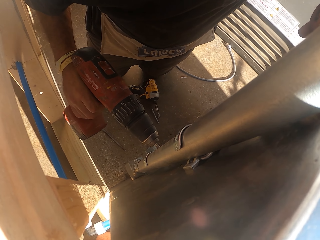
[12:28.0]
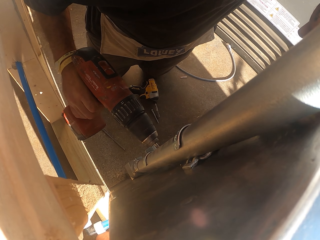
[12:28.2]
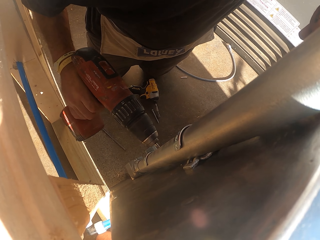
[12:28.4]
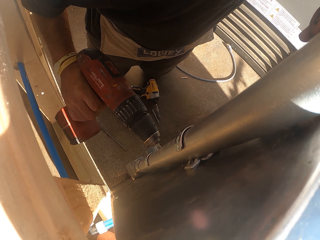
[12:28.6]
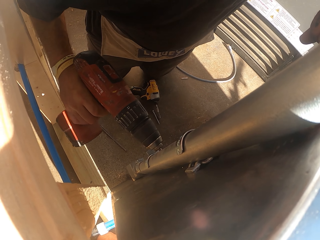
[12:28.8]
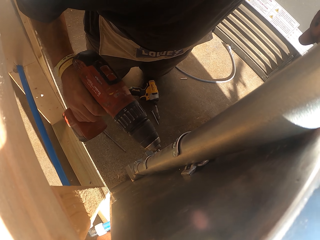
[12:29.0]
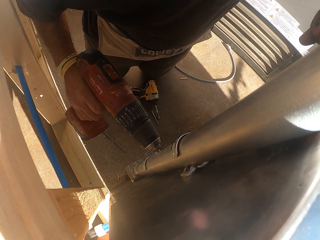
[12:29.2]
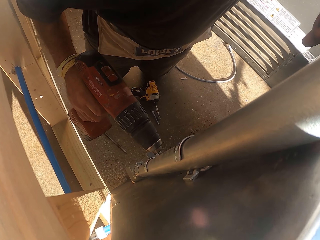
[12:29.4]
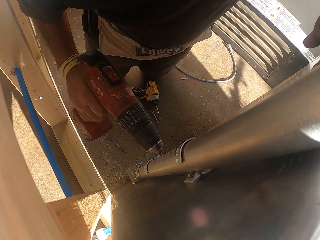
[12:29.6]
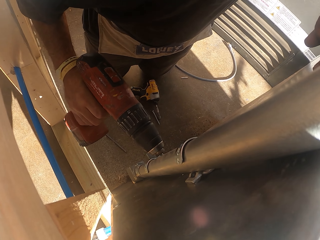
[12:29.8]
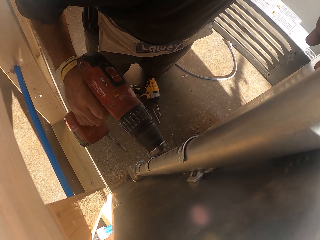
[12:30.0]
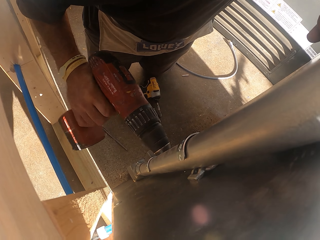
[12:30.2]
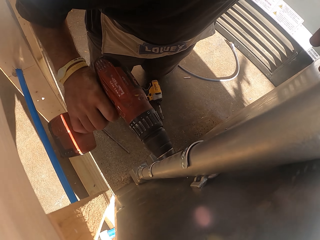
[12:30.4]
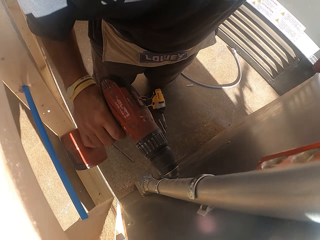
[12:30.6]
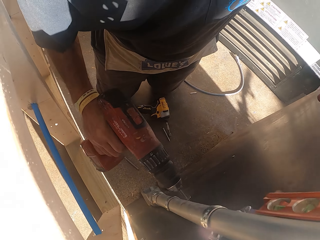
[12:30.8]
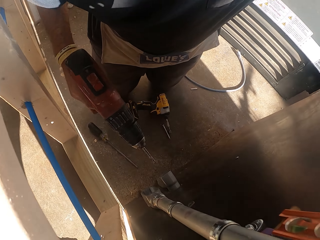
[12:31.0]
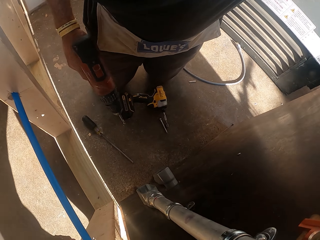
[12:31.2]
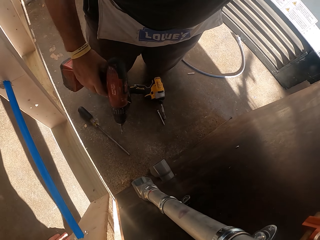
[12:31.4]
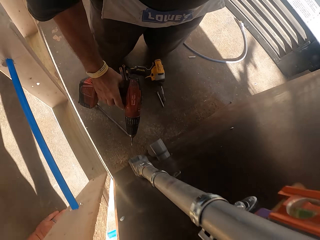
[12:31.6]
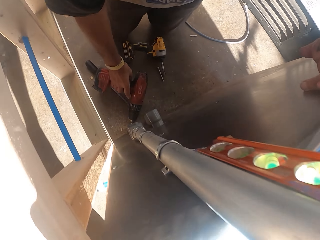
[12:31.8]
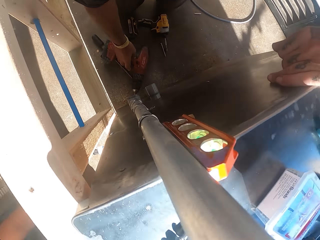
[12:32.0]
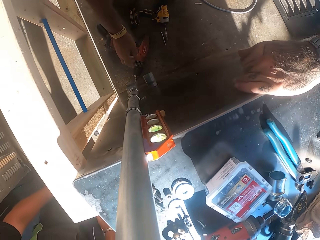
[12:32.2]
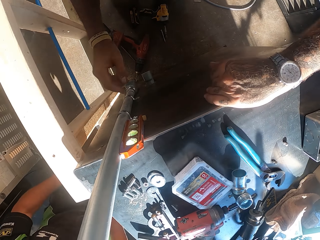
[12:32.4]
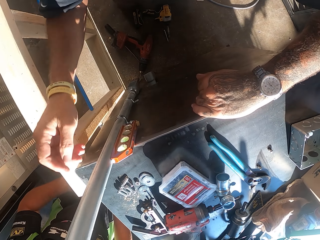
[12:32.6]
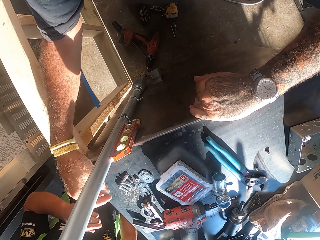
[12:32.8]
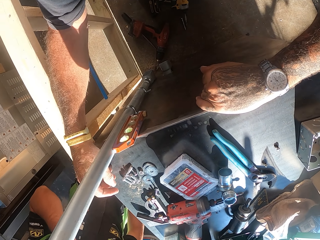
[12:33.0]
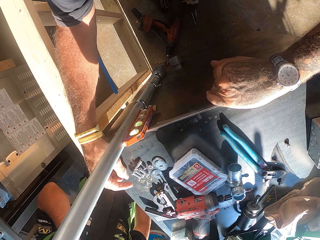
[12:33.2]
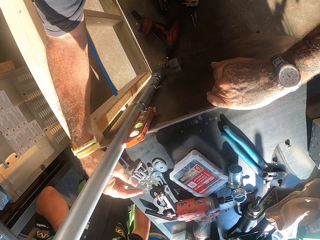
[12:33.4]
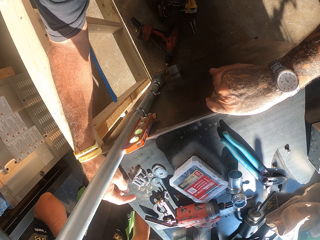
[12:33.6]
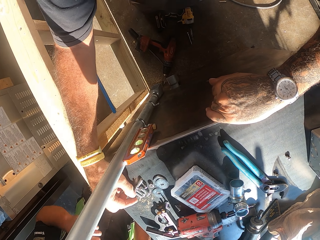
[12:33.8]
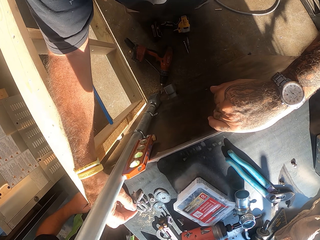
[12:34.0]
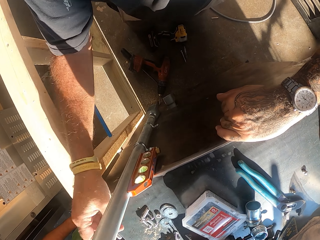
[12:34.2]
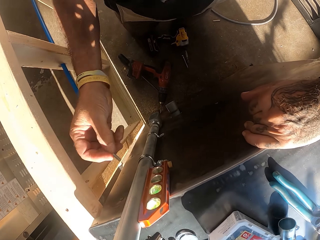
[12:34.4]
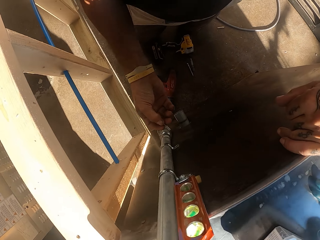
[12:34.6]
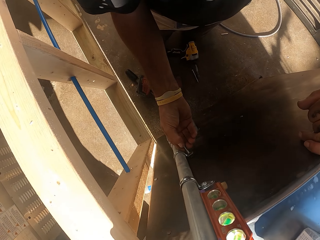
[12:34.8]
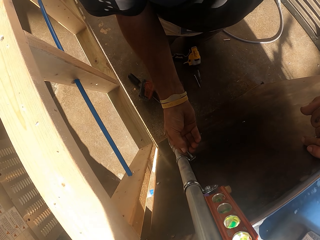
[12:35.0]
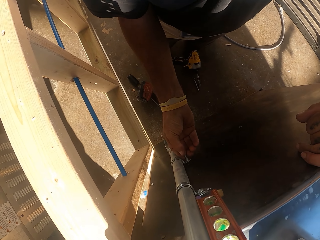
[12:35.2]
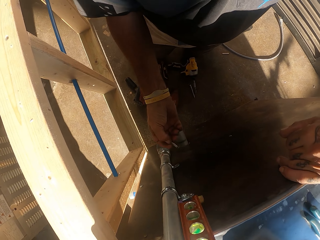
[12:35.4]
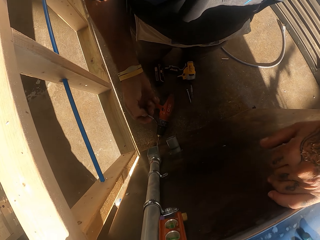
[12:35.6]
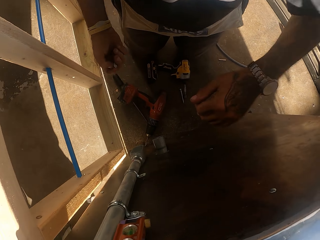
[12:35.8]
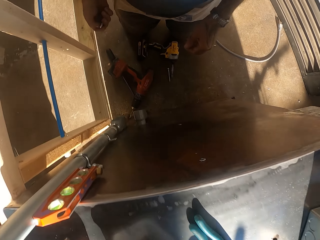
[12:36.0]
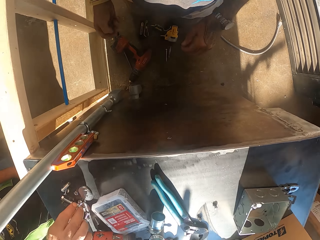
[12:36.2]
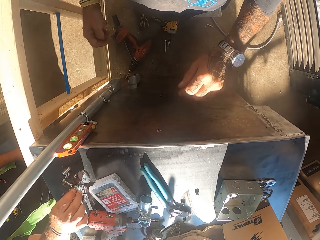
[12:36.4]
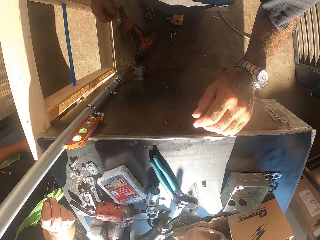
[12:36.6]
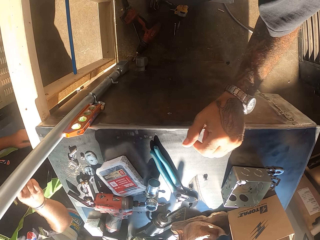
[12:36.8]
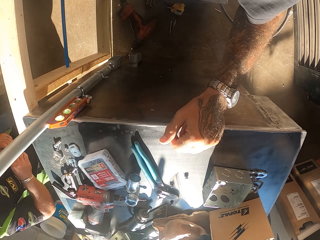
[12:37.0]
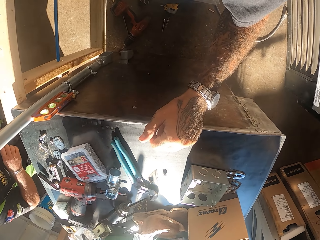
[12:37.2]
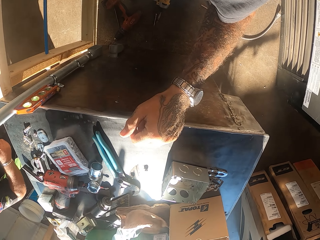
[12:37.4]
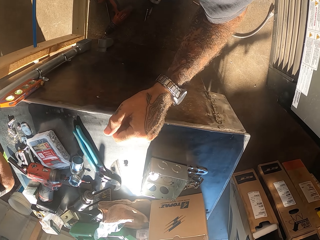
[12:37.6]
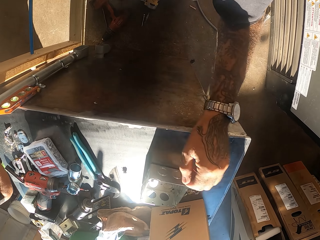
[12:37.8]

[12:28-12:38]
The camera wearer drills on the floor. They put the drill down. They pick up a bolt on the counter.

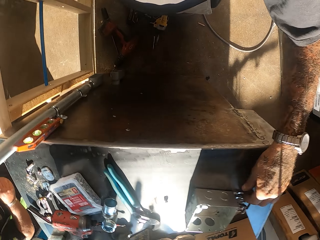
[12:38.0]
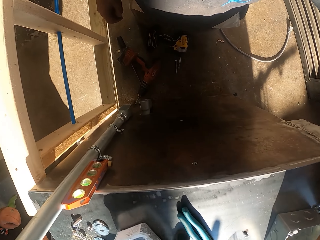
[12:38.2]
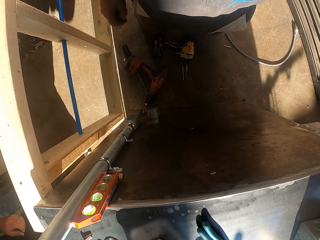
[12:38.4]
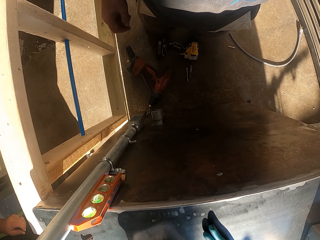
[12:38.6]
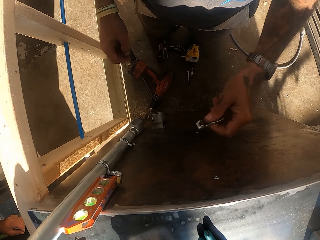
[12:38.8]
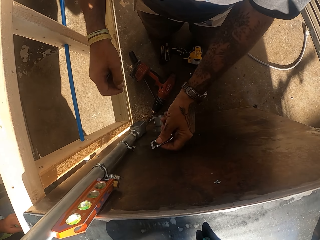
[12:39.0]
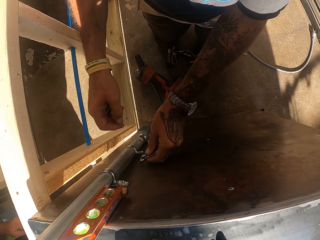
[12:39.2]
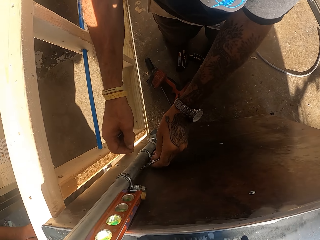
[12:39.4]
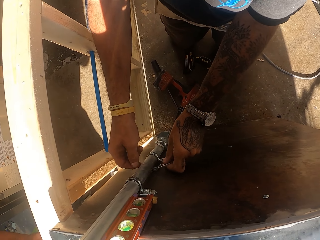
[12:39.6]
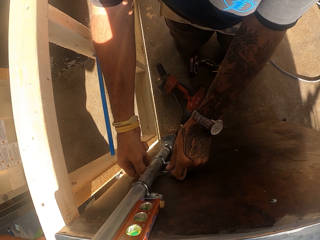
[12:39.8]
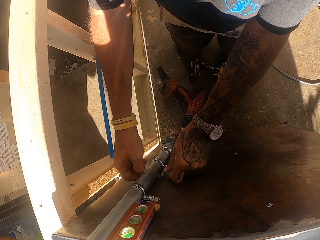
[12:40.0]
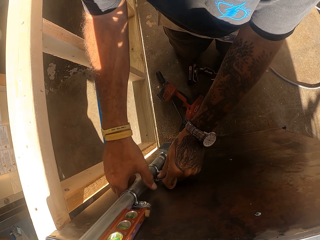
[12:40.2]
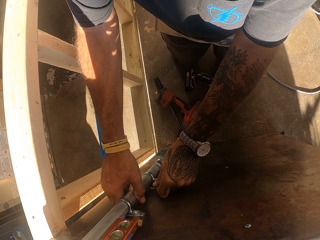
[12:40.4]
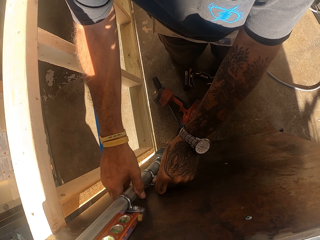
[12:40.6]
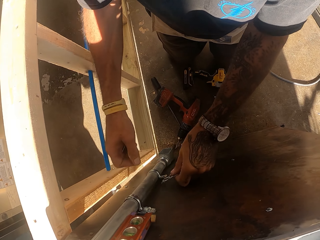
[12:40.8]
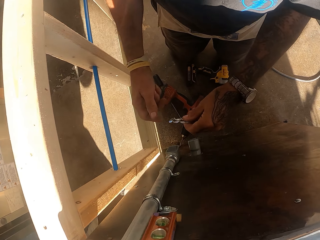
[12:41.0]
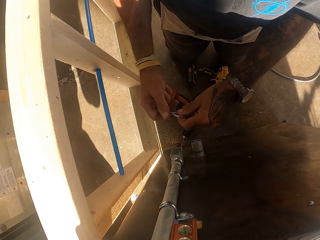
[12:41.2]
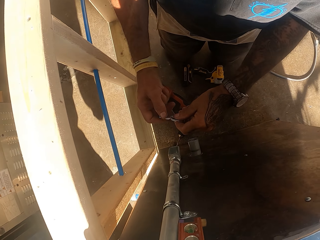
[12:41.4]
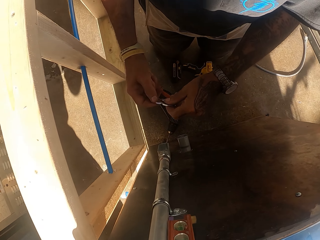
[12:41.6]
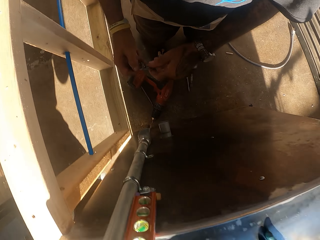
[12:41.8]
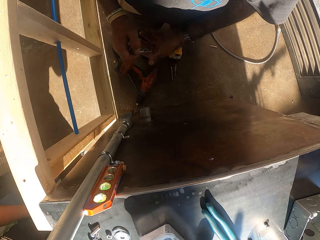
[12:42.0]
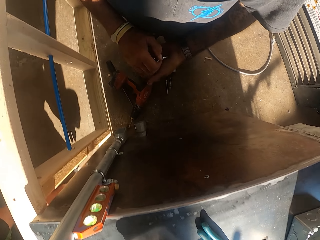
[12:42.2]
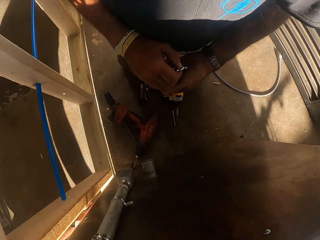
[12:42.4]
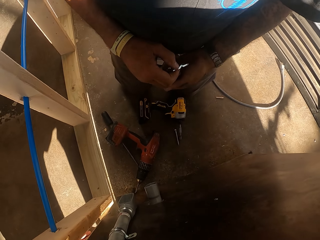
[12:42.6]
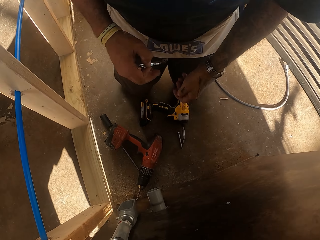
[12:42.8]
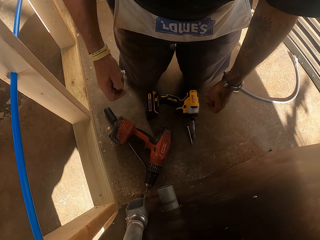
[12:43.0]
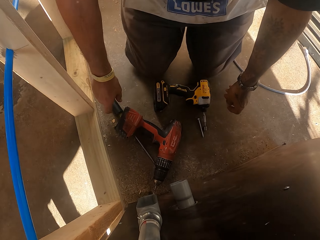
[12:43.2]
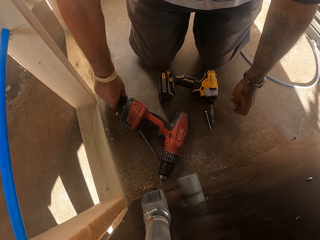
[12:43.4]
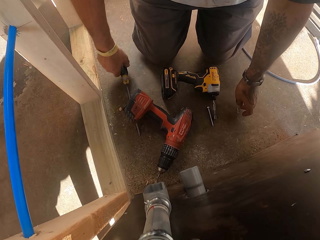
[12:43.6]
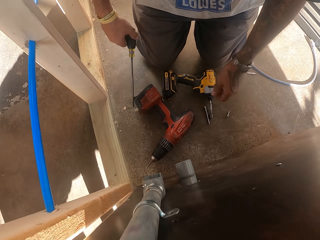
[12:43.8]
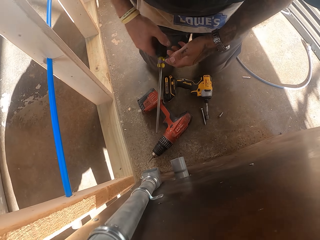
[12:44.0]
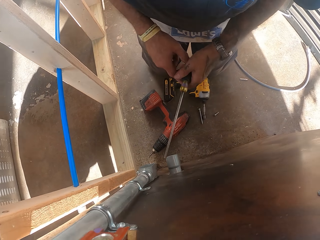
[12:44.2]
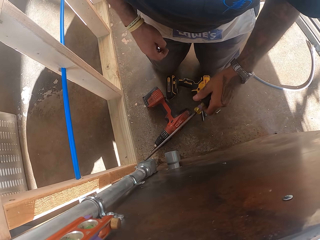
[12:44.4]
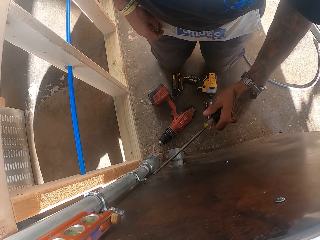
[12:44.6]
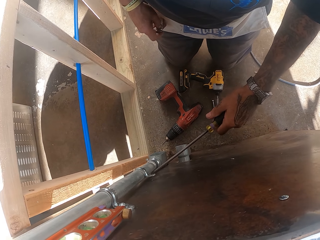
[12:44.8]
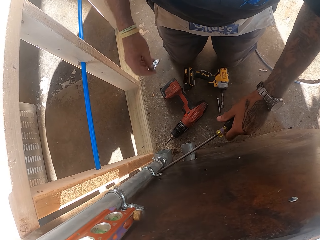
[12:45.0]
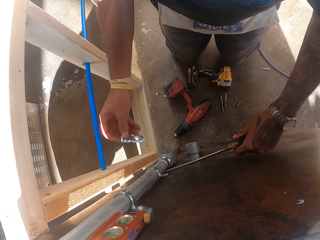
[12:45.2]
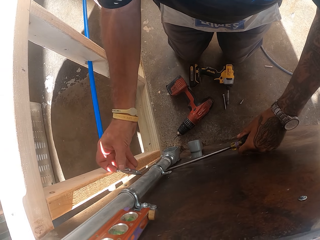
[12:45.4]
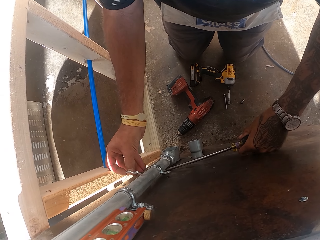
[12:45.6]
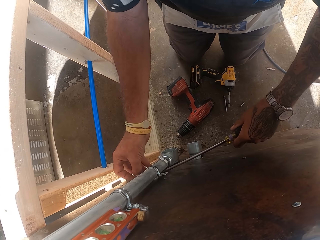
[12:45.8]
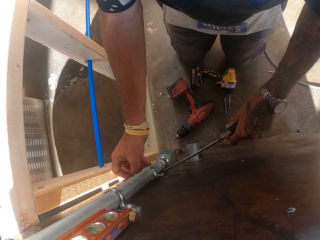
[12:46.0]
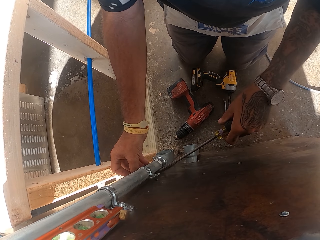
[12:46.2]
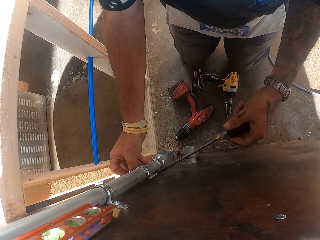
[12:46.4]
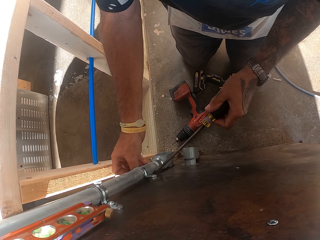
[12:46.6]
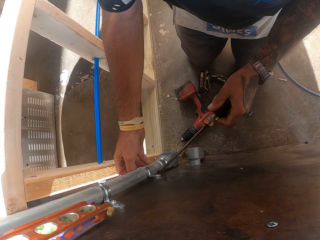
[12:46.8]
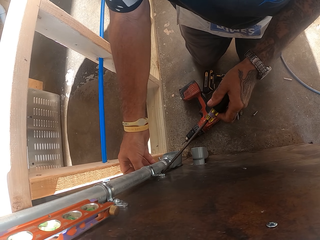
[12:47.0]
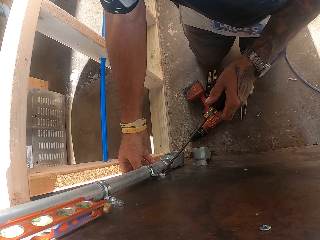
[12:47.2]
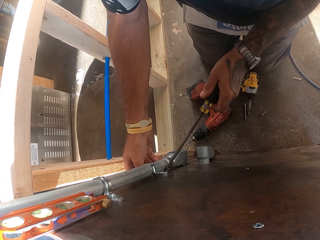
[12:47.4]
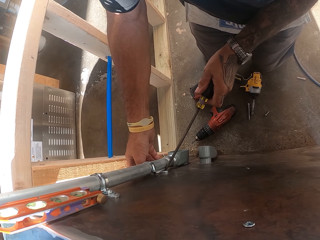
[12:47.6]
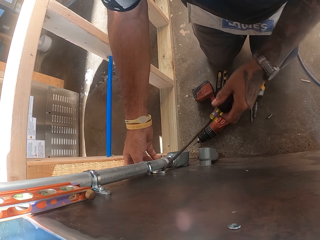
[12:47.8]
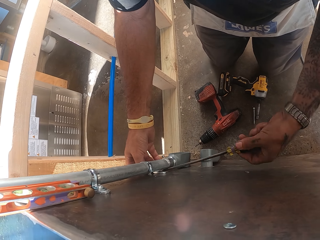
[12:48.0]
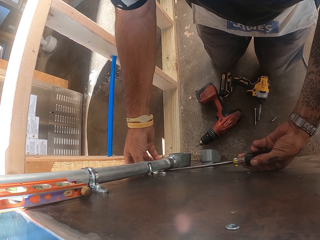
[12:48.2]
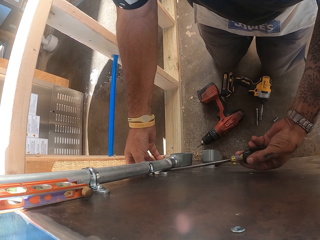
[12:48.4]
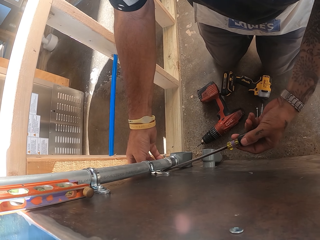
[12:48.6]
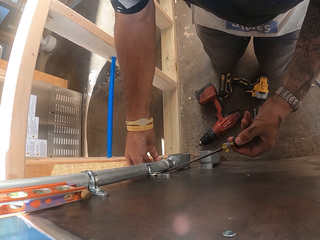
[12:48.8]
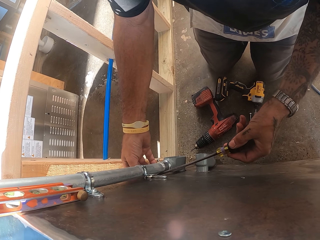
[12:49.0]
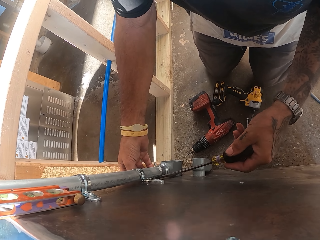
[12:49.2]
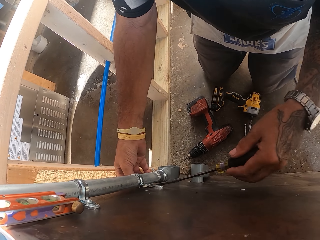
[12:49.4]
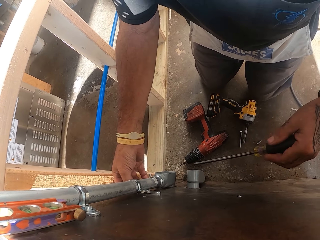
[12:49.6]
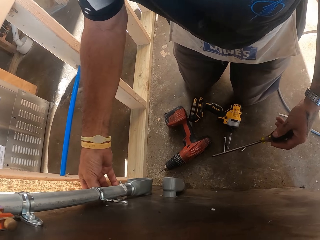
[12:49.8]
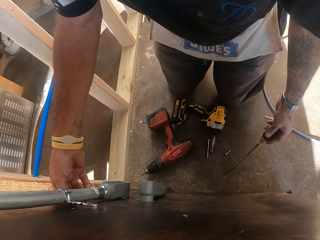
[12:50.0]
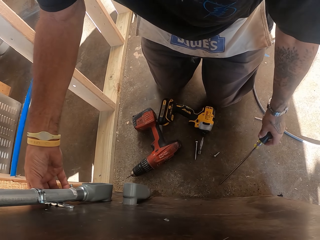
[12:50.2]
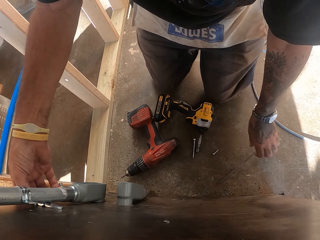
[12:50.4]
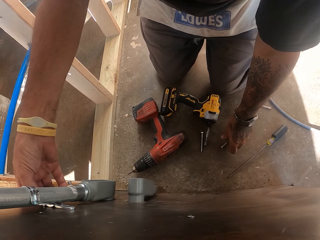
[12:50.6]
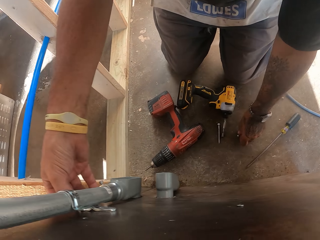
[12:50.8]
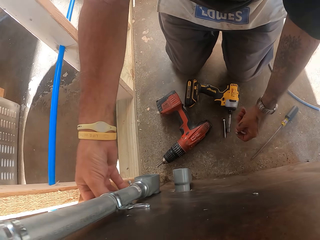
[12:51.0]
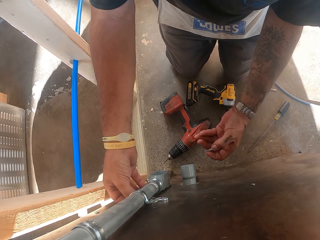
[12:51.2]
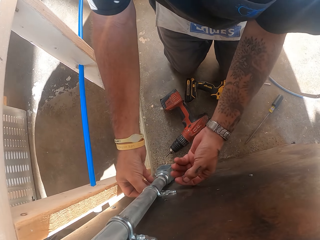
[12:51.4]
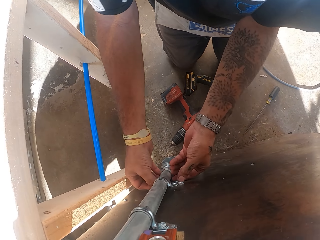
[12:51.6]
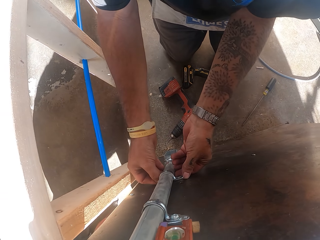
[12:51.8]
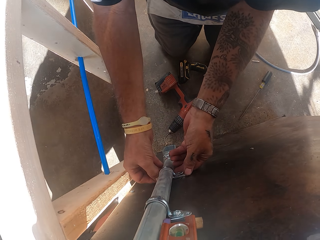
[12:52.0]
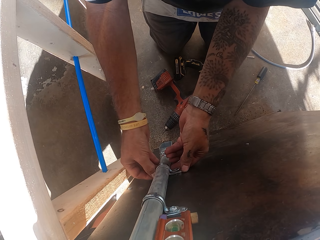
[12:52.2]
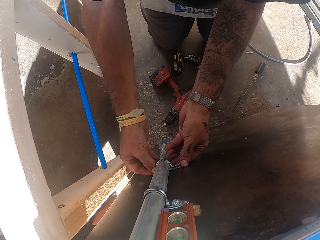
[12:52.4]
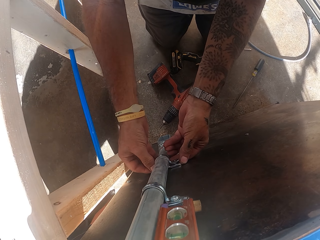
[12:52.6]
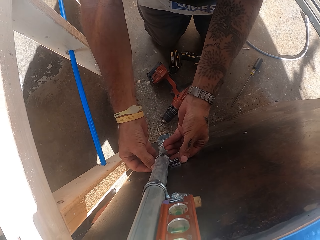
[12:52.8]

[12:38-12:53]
The camera wearer fixes the metal clamp with a hand on the metal pole. They pick up a screwdriver on the floor. They hold the screwdriver. They fix the metal clamps on the metal pole. They put the screwdriver down.
